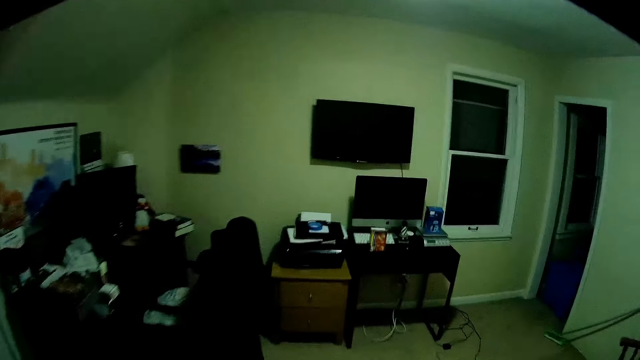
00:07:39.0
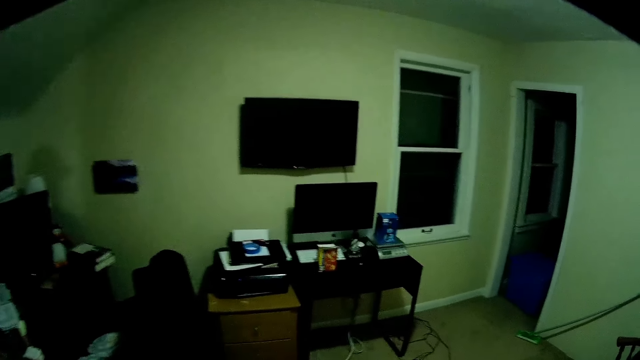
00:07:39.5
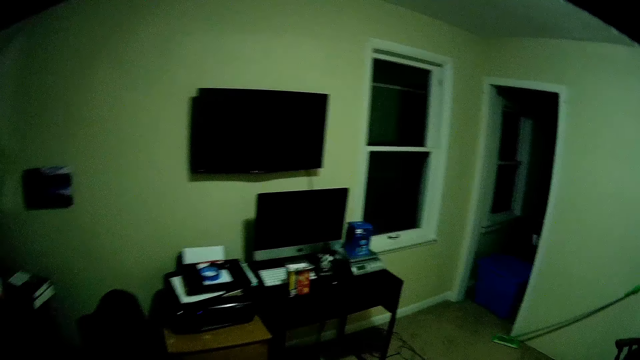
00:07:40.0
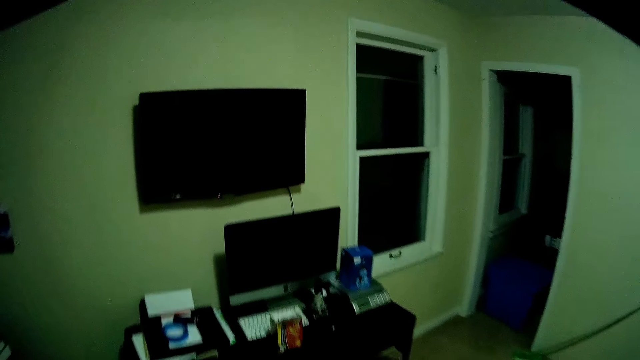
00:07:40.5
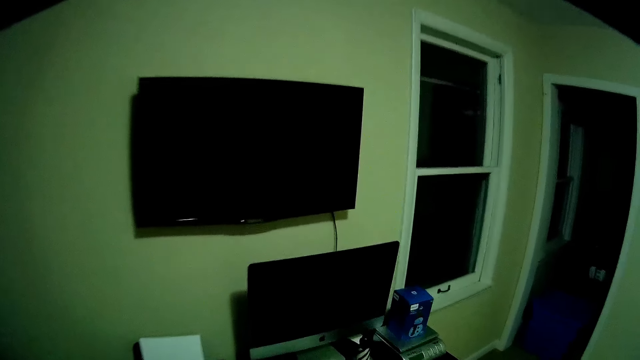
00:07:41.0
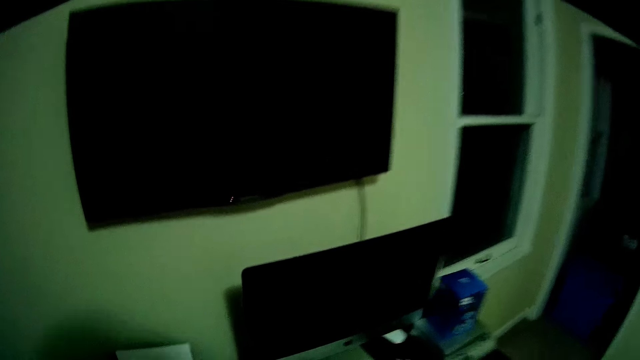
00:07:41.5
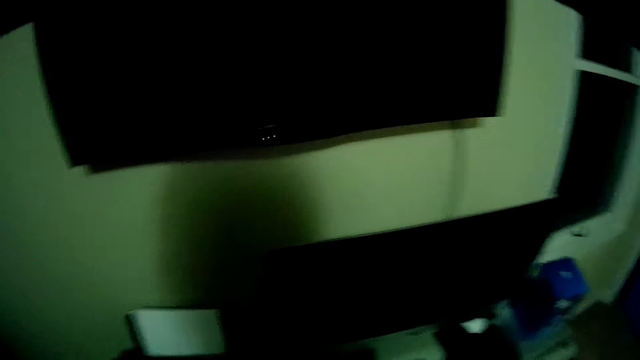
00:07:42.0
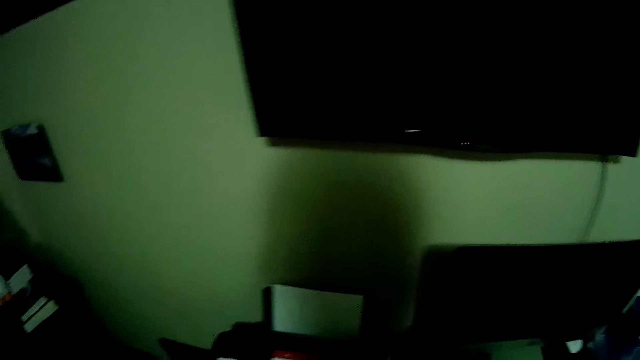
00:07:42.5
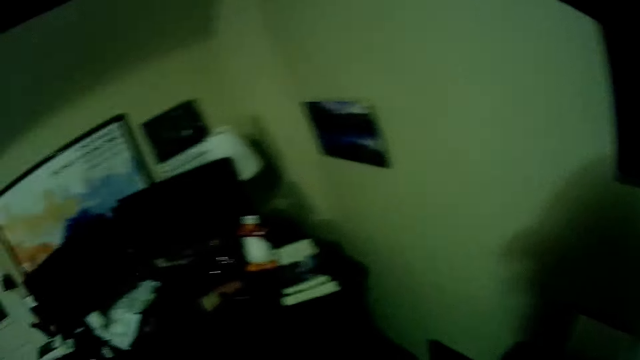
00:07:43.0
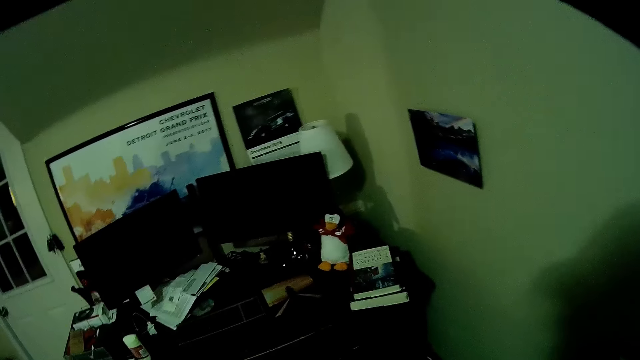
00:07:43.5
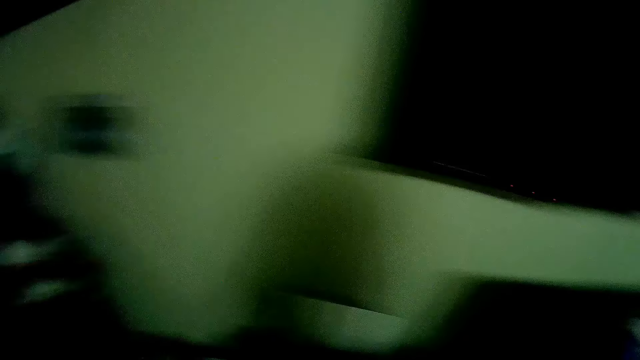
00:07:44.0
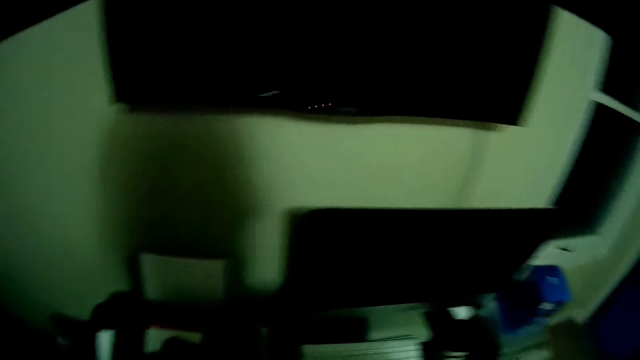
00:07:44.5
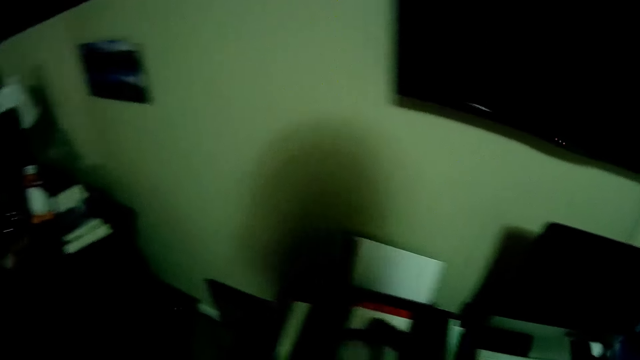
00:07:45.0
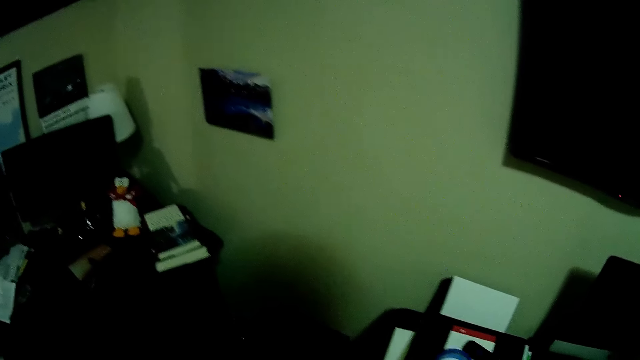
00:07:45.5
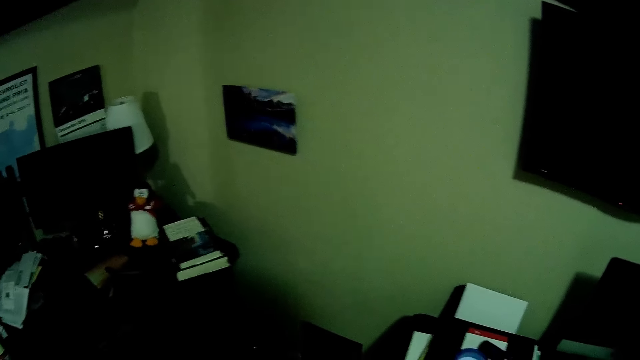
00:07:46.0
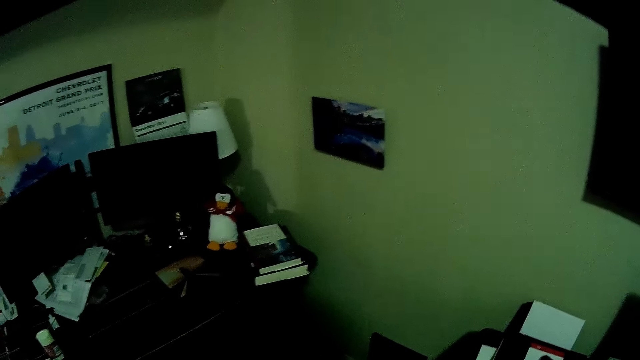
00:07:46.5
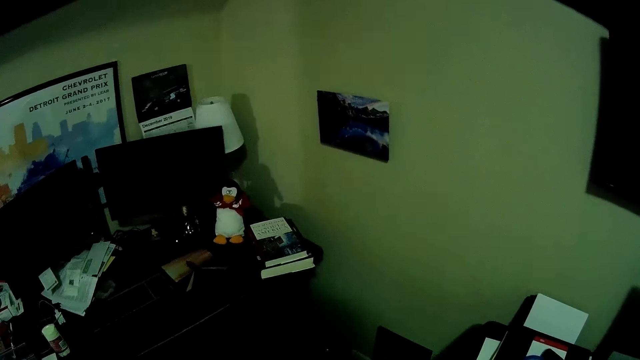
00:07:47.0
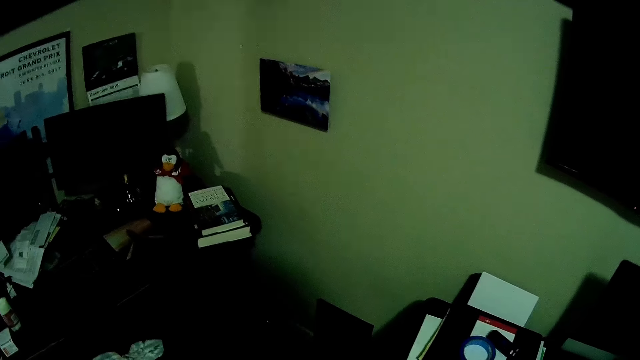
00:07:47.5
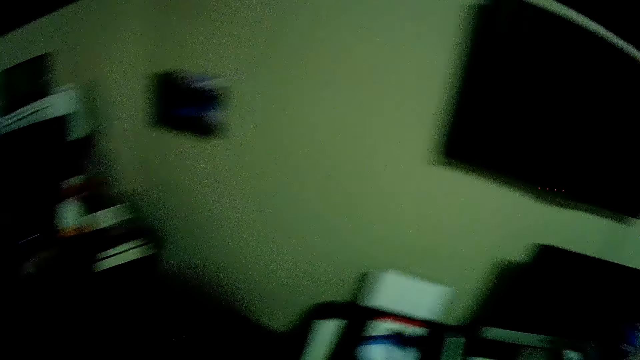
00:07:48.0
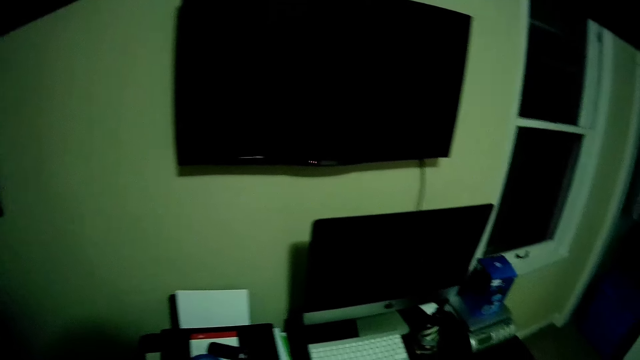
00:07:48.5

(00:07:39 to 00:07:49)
The camera wearer looks around. They arrange the table.

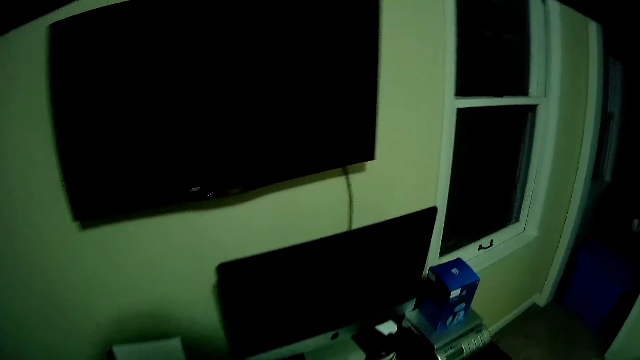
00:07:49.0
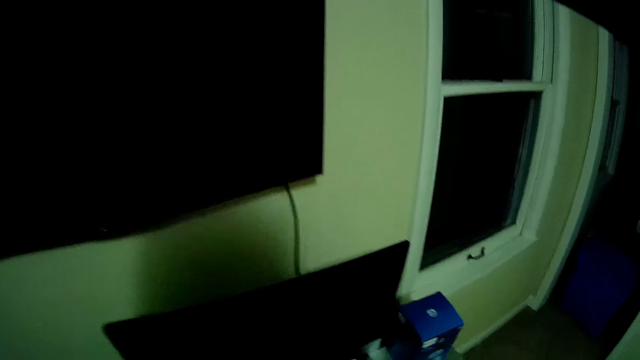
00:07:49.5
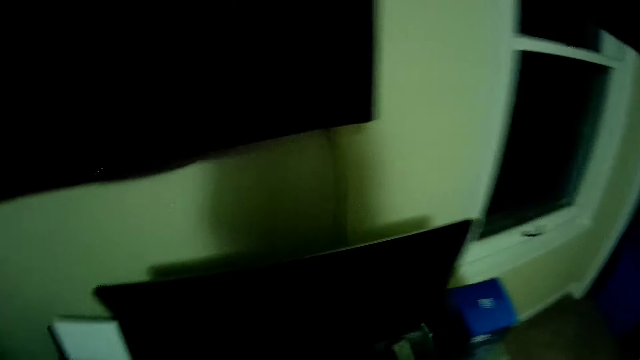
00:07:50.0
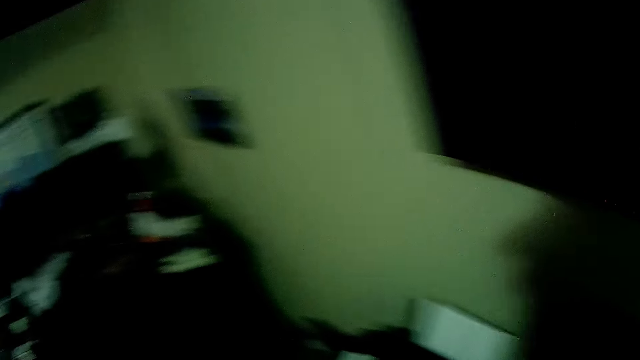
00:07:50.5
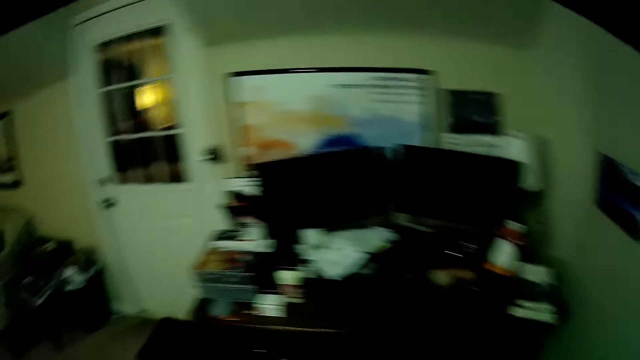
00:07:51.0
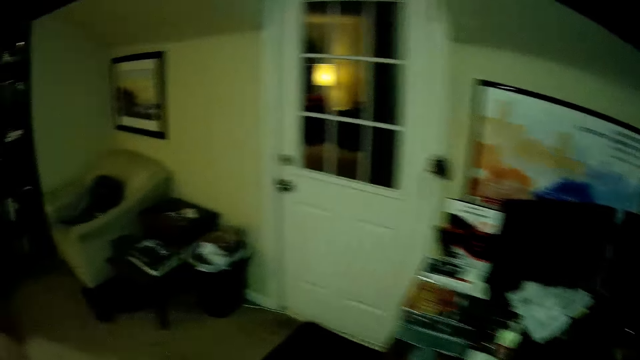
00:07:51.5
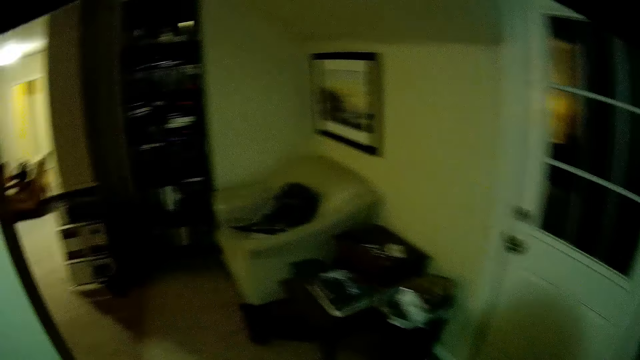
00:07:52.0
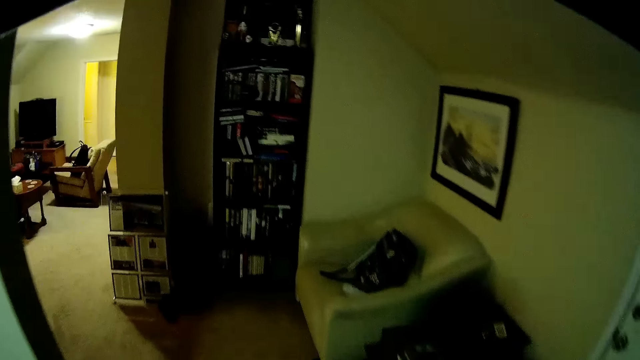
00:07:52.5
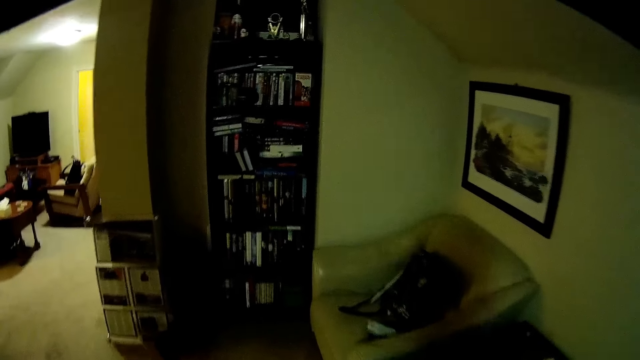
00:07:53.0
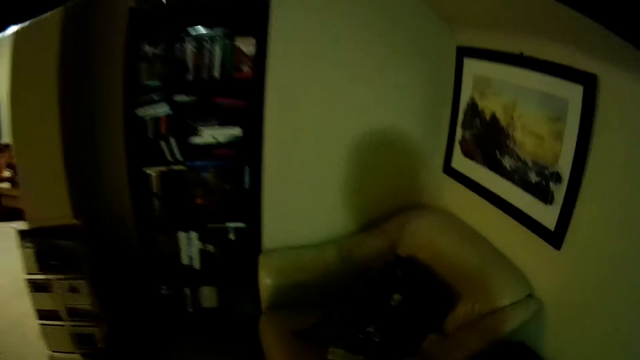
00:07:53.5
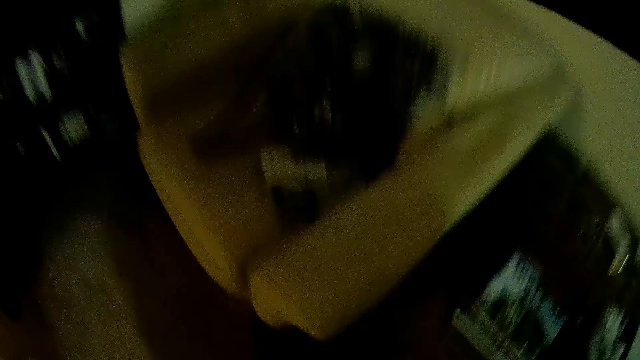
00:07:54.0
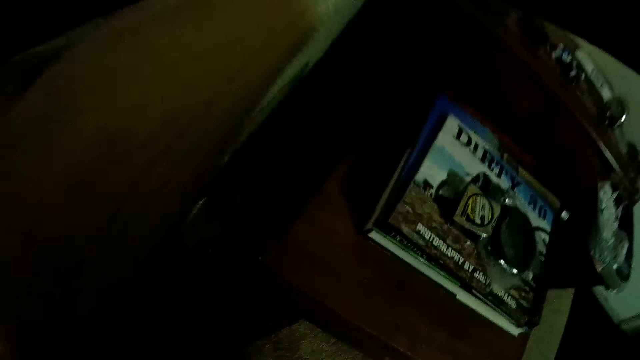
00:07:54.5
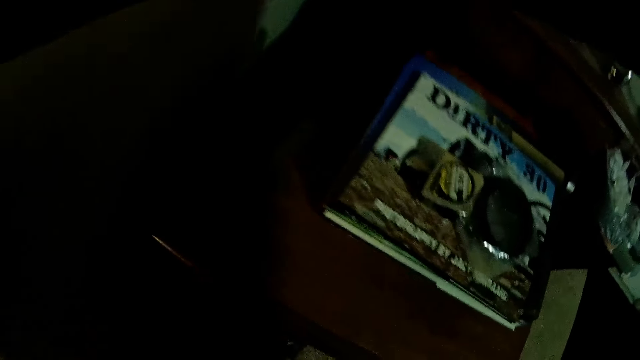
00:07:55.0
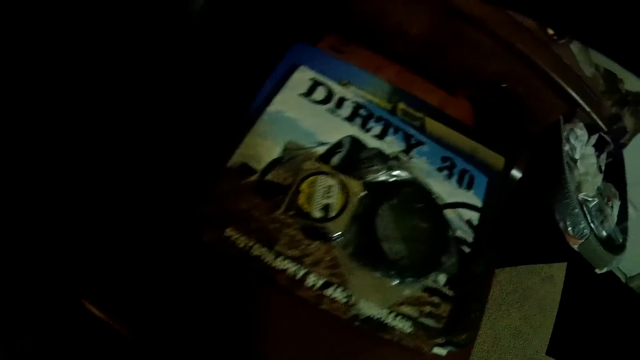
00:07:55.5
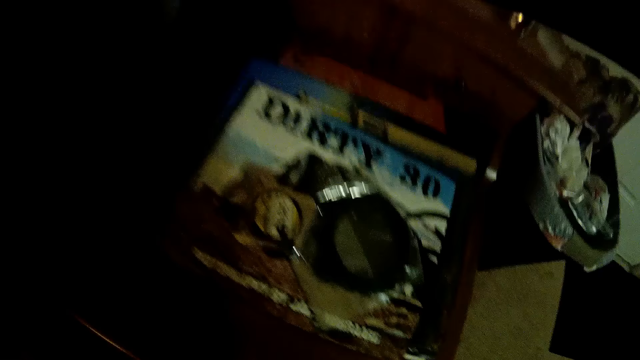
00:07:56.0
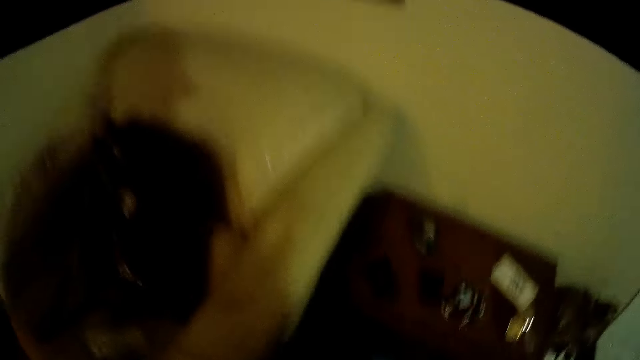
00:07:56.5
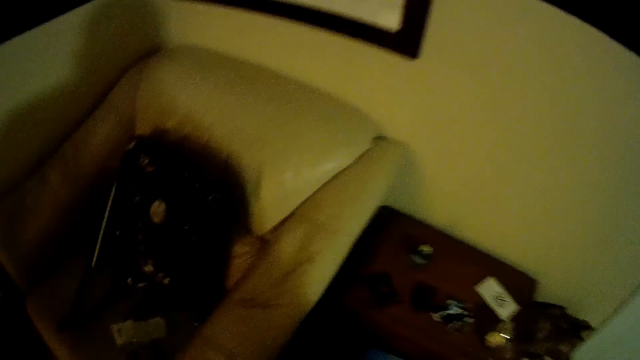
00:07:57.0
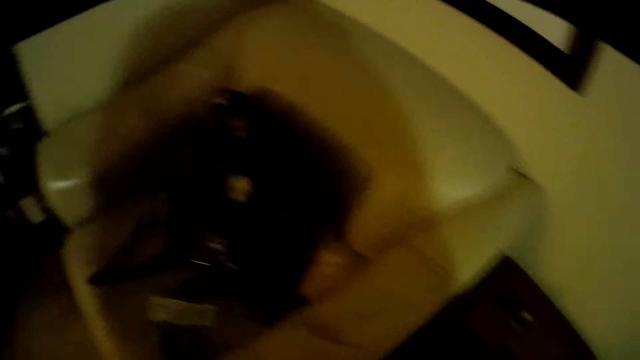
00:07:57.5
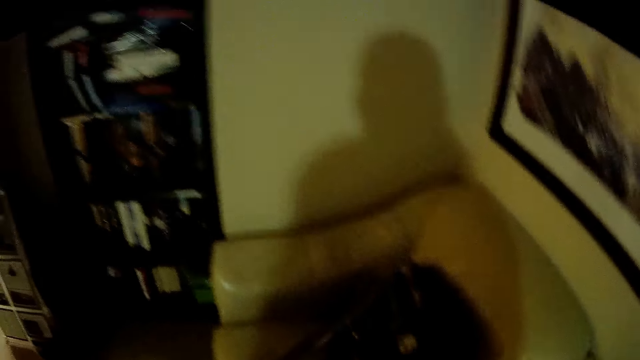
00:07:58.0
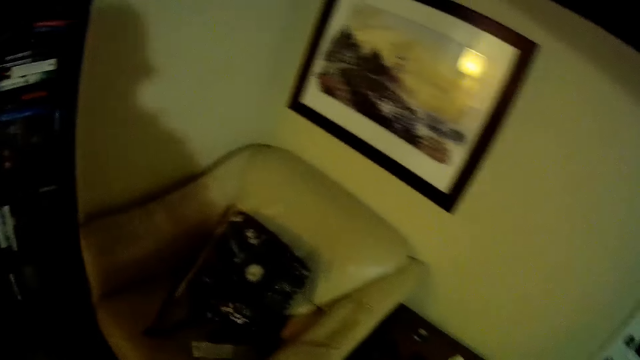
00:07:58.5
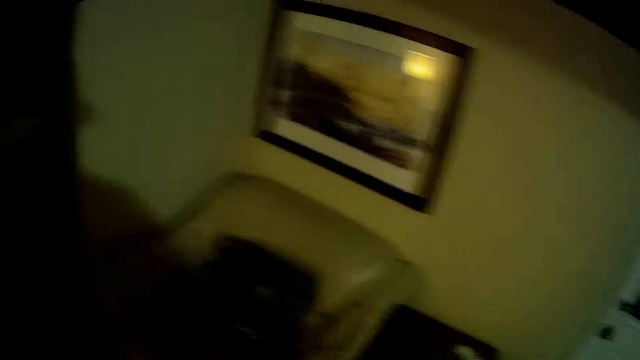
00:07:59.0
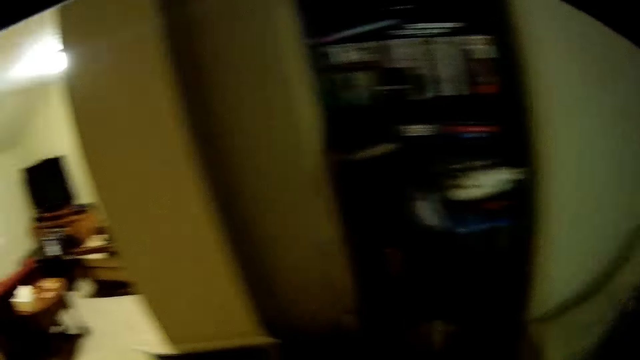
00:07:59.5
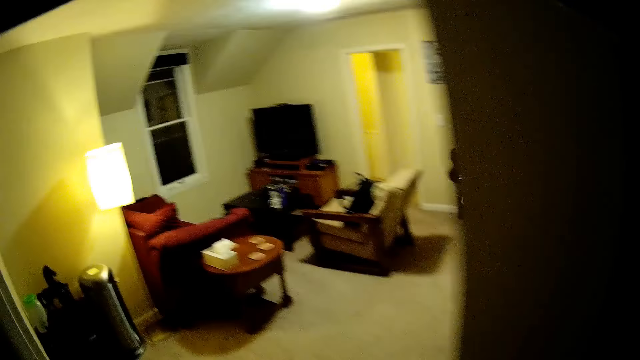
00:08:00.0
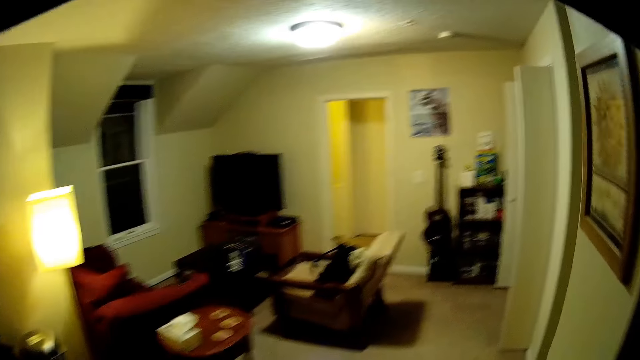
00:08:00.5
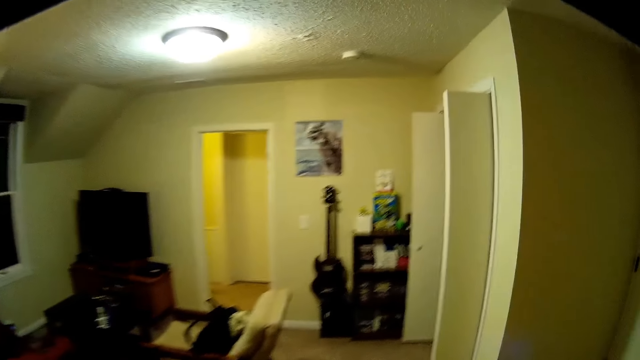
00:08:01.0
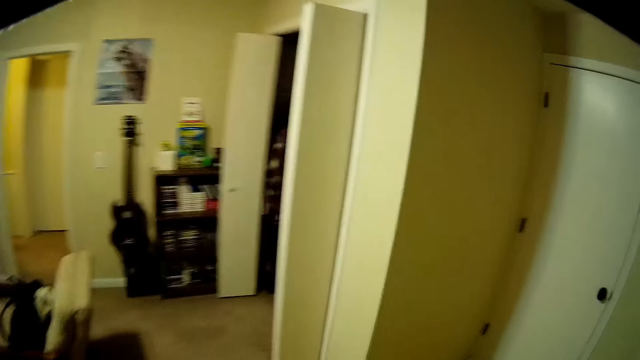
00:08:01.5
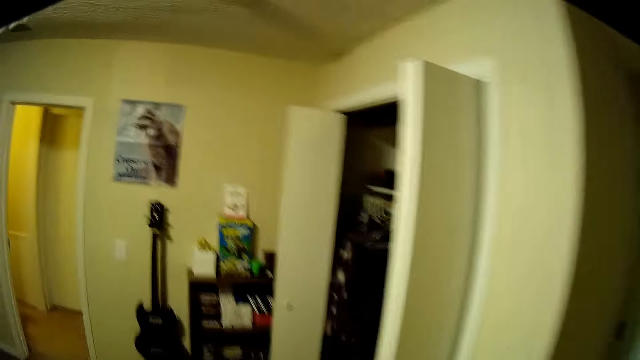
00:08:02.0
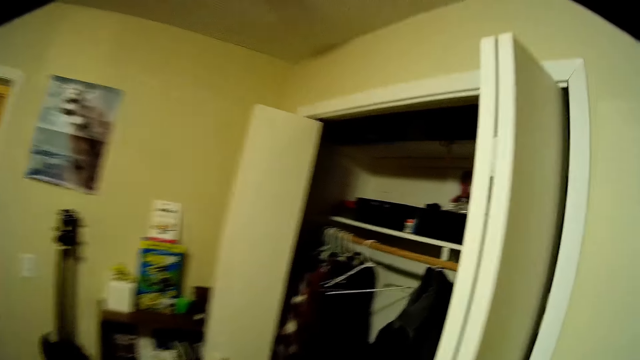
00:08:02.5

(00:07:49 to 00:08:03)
The camera wearer walks around. They step forward. They look around. They walk around the house.
